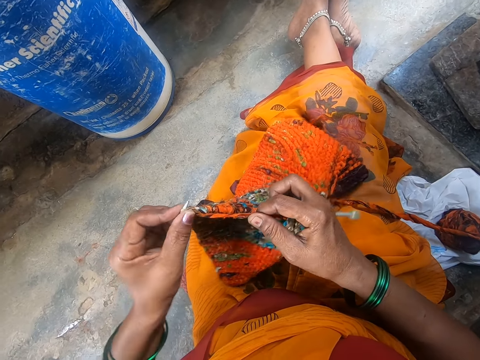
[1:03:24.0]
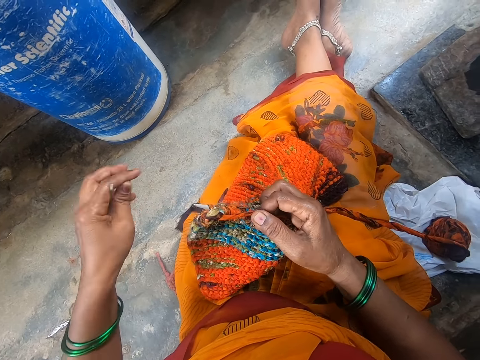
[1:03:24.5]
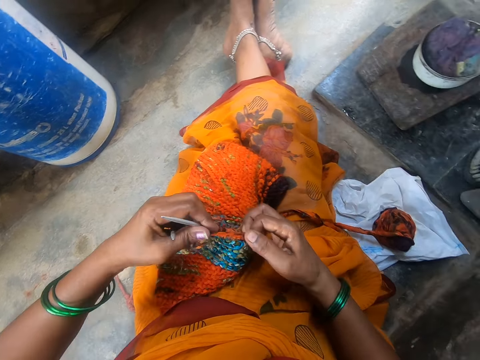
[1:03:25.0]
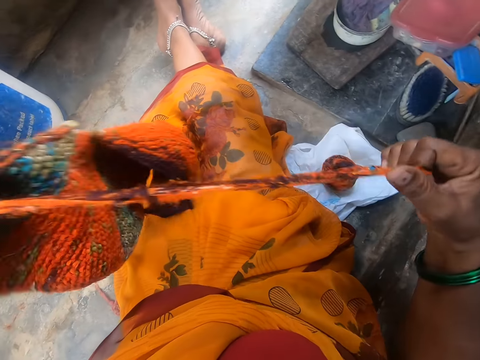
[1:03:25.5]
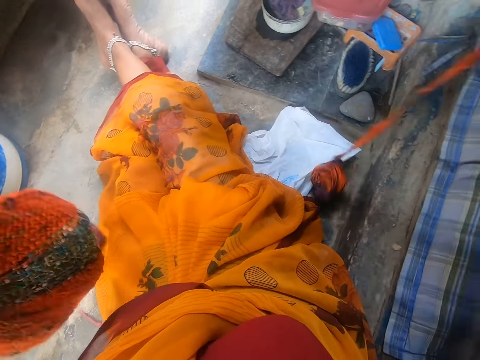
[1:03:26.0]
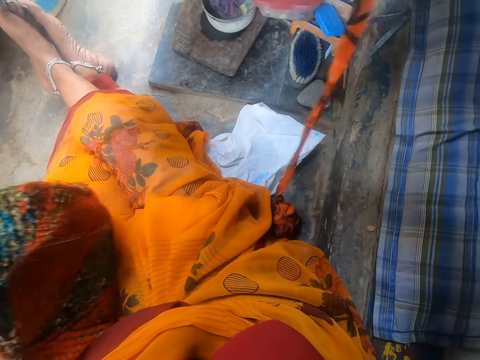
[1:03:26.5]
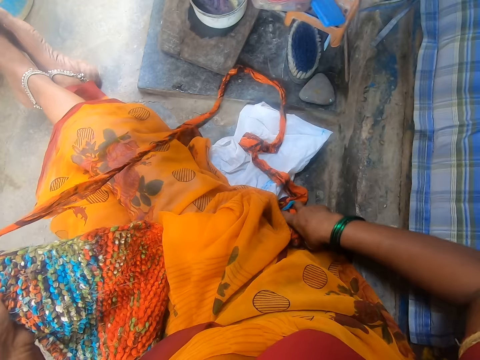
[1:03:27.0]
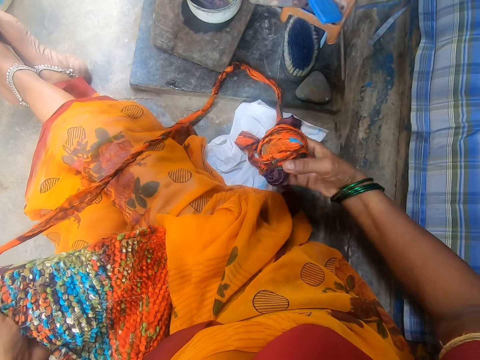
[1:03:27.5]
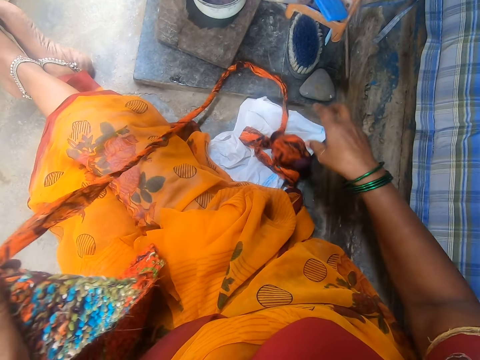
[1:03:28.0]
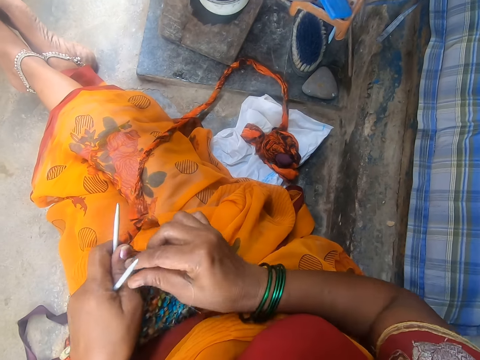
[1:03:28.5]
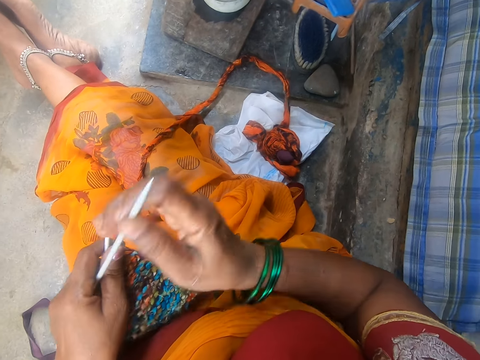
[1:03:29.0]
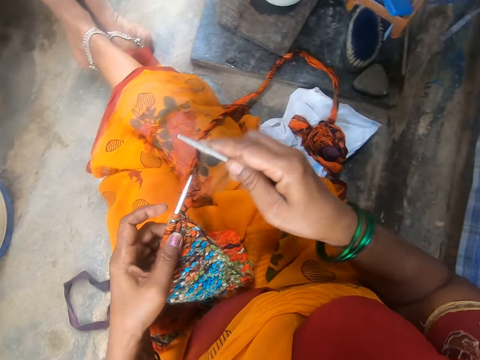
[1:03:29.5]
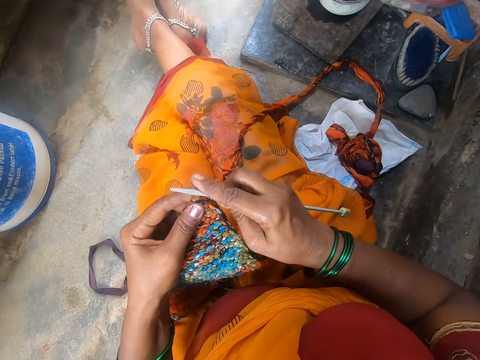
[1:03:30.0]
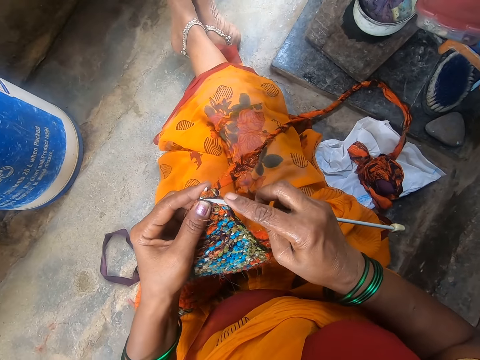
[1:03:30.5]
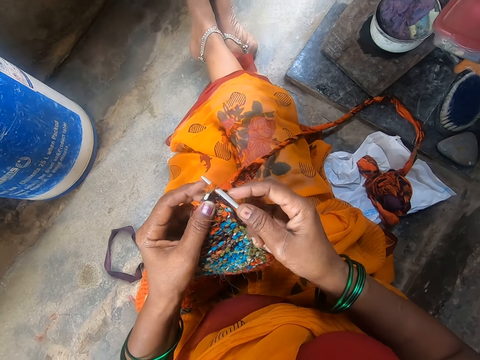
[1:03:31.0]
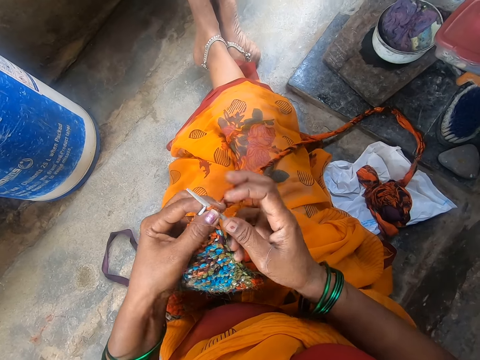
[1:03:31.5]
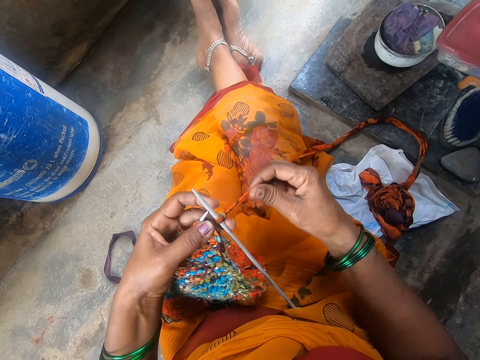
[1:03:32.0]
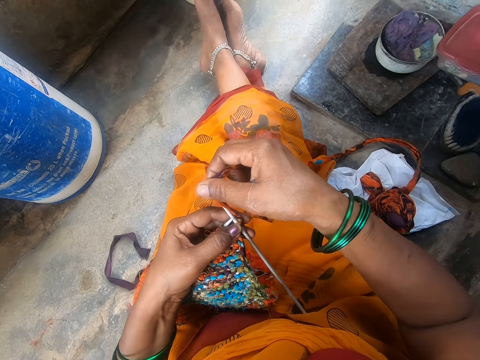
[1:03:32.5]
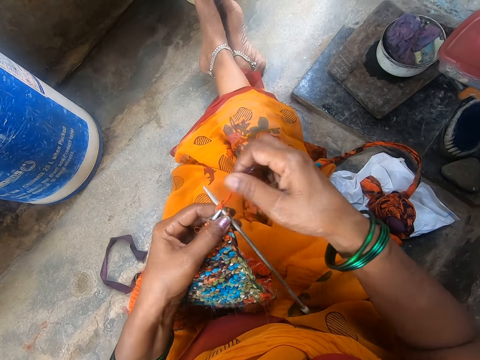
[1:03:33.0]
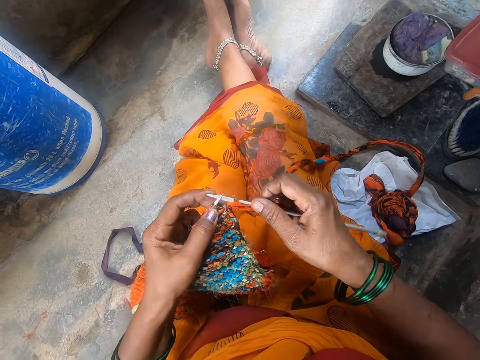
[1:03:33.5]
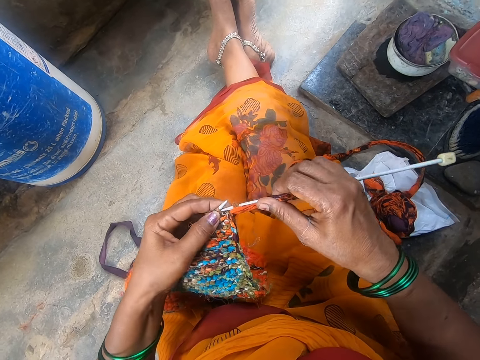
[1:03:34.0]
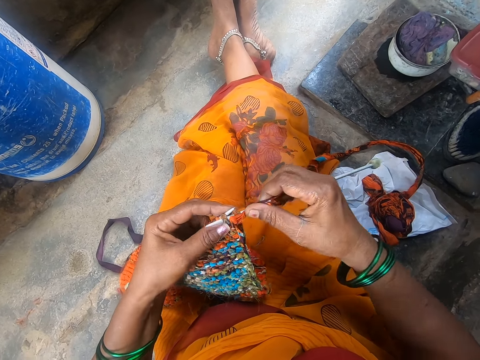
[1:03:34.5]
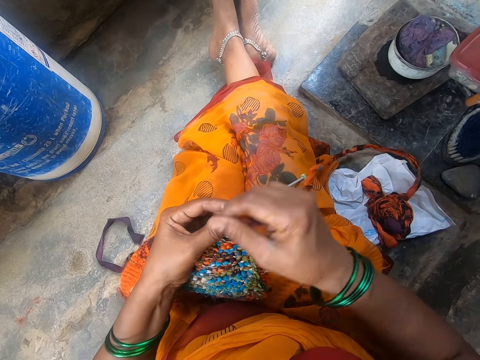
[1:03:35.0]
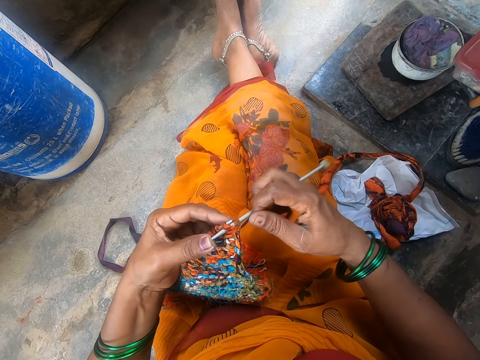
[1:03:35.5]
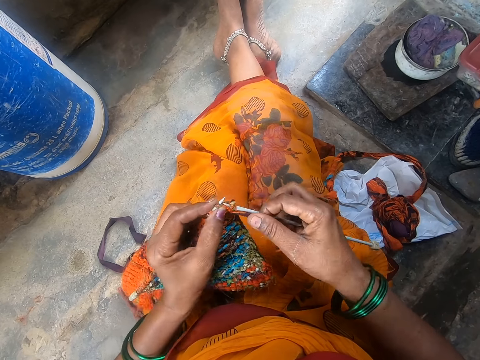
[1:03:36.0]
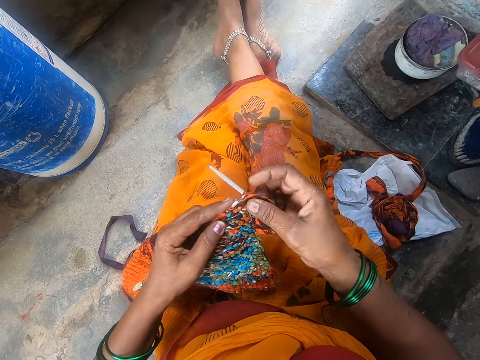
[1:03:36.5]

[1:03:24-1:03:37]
The camera wearer stretches a thread with a hand. They adjust wool. They pick up the thread. They check the wool. They place down the thread. They knit a cloth with a knitting needle.

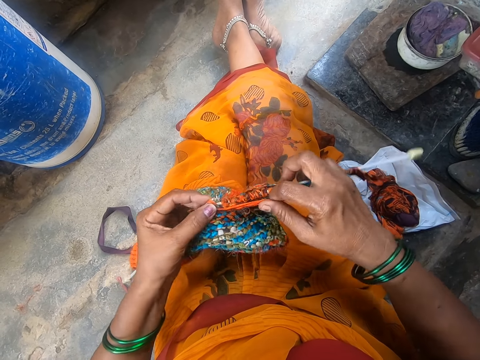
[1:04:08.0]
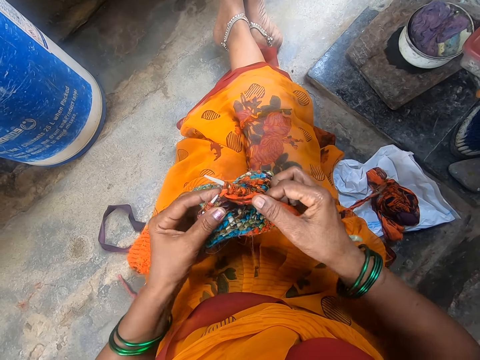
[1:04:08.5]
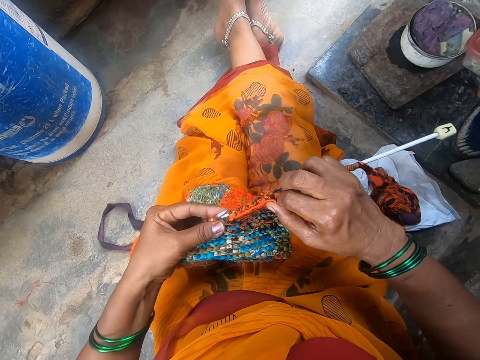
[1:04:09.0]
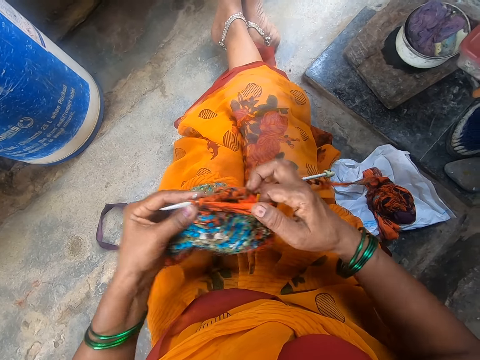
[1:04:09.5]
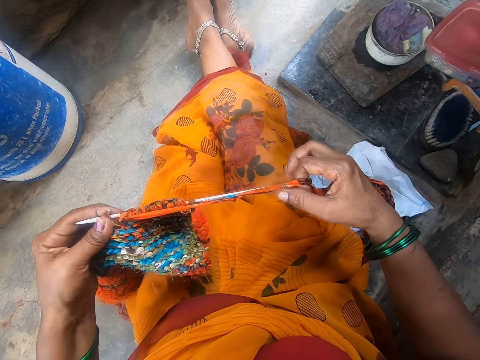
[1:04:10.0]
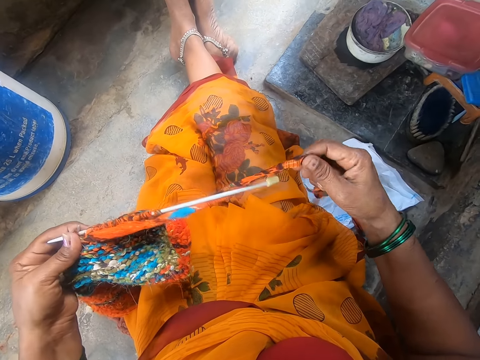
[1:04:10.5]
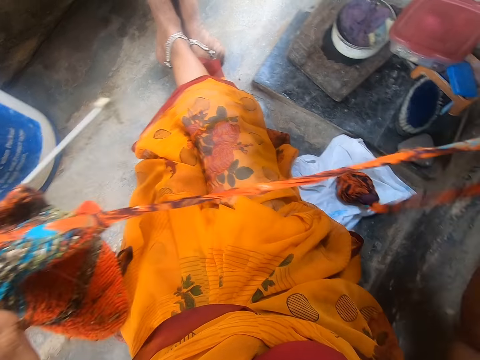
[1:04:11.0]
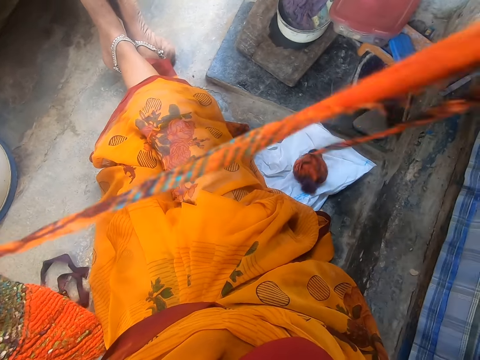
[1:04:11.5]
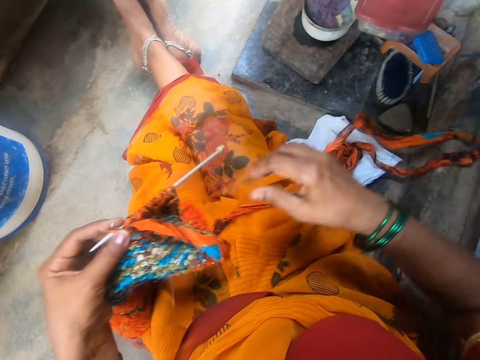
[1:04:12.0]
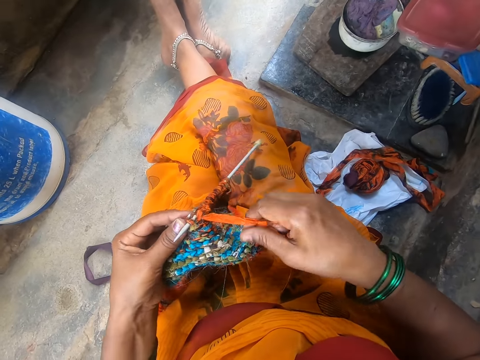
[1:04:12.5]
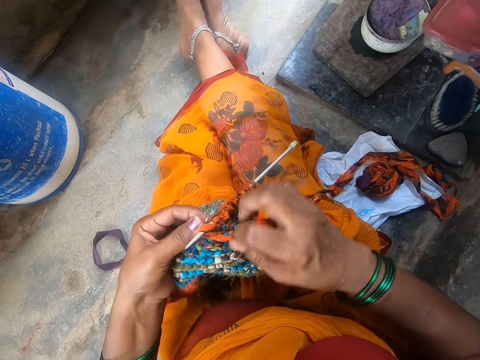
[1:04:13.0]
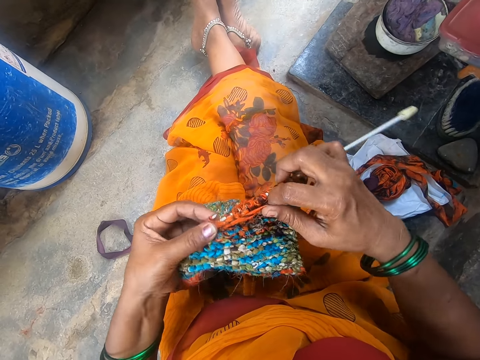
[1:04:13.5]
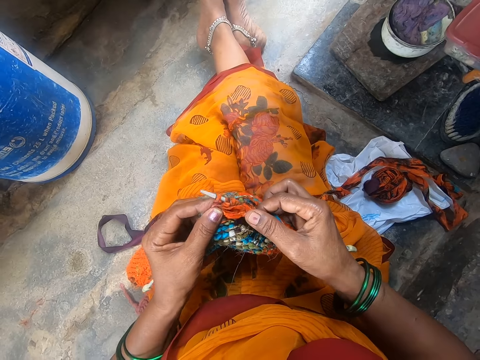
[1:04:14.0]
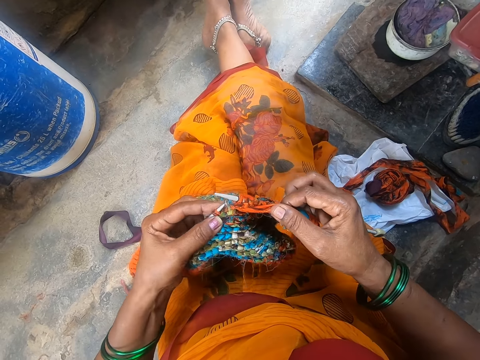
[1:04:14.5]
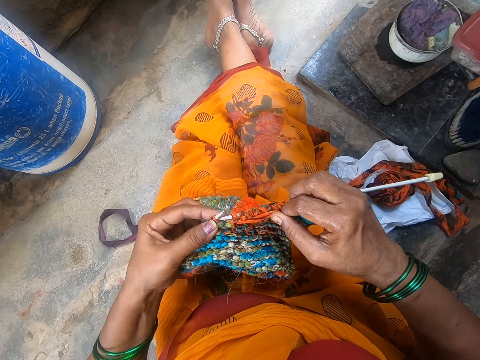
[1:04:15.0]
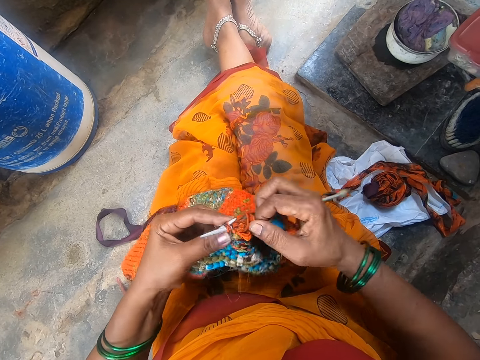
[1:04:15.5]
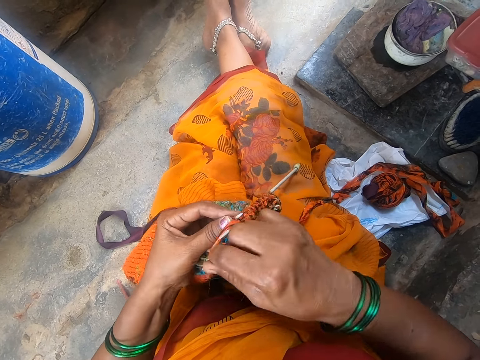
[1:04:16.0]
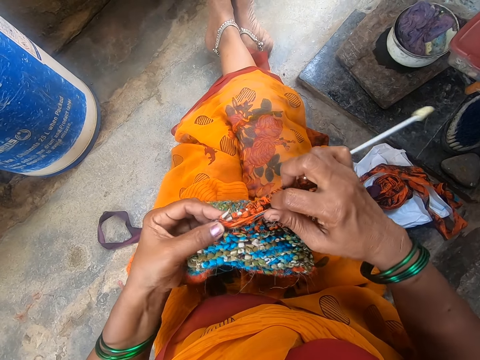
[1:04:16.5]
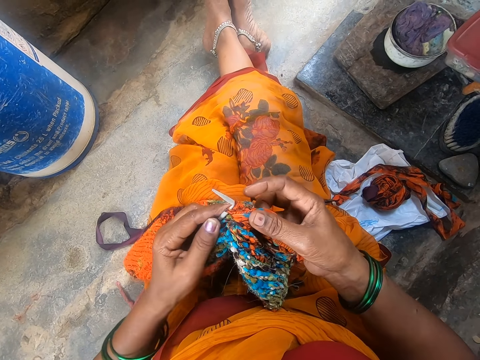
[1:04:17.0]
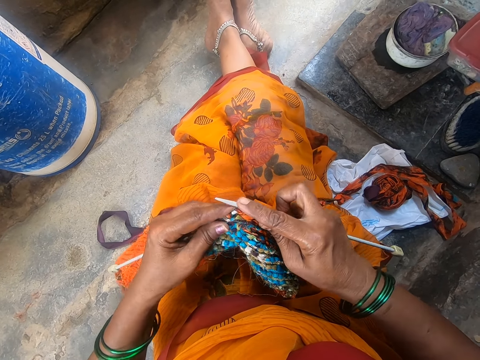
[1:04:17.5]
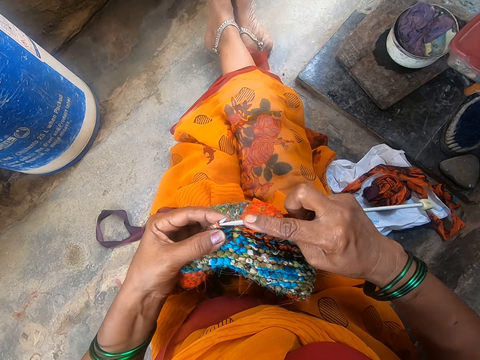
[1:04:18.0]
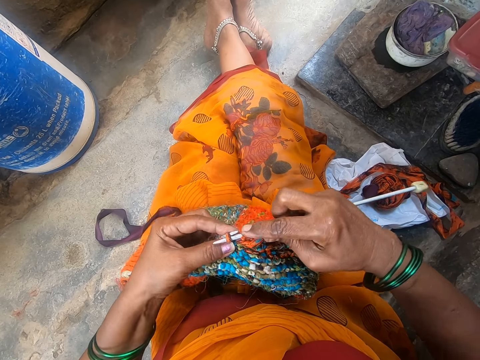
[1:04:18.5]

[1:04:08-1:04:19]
The camera wearer adjusts the yarn. They knit the cloth. They sew the fabric.

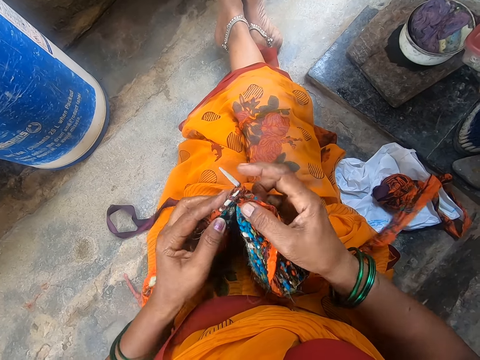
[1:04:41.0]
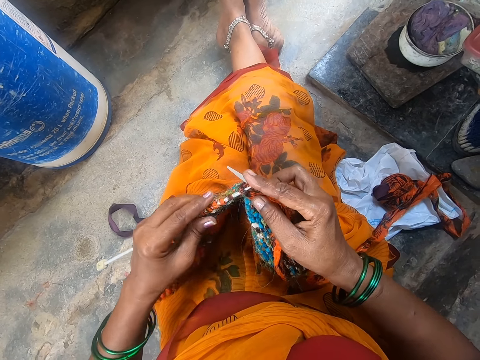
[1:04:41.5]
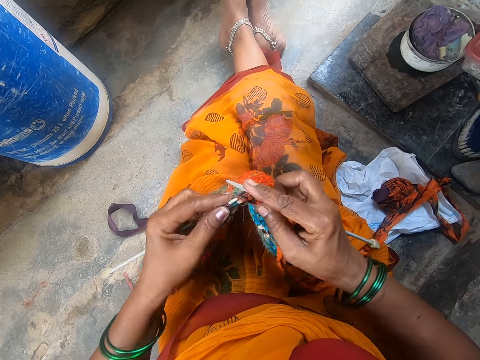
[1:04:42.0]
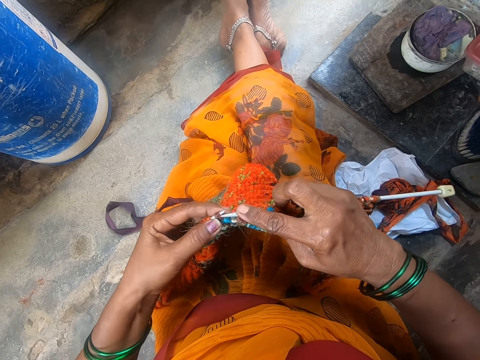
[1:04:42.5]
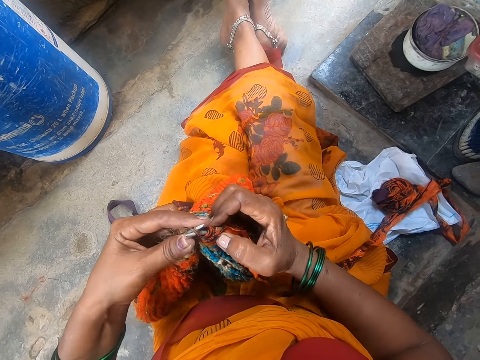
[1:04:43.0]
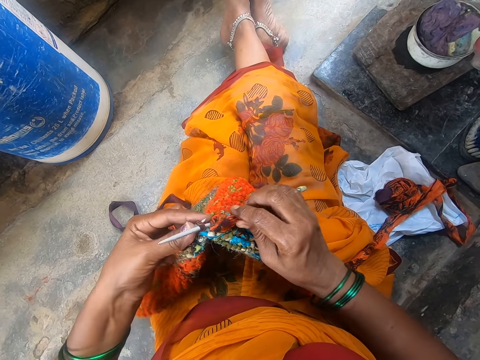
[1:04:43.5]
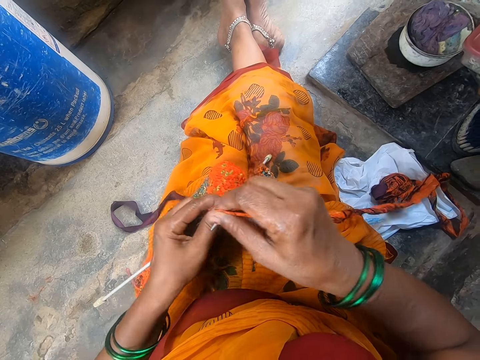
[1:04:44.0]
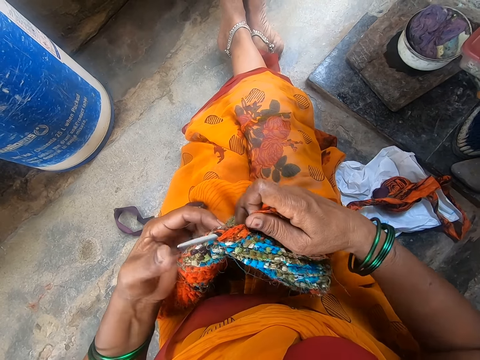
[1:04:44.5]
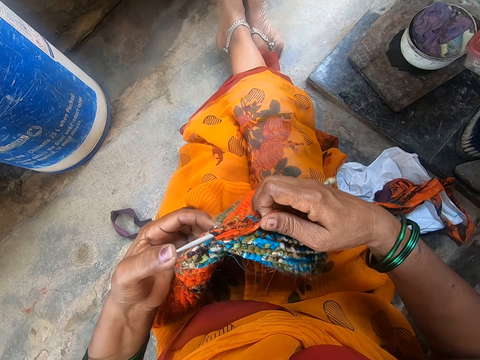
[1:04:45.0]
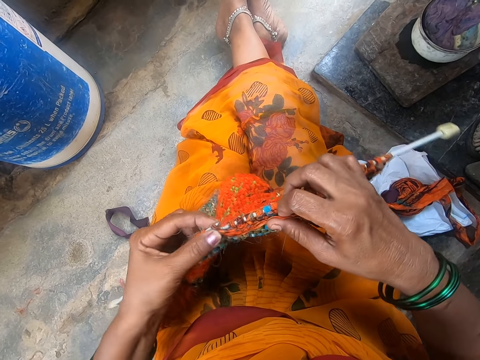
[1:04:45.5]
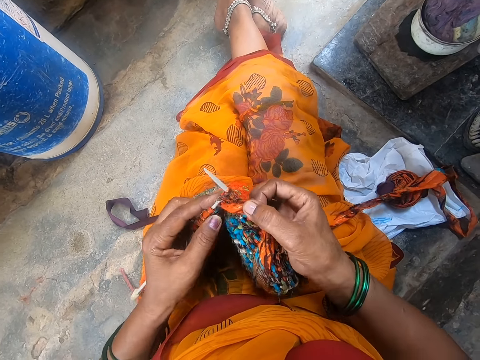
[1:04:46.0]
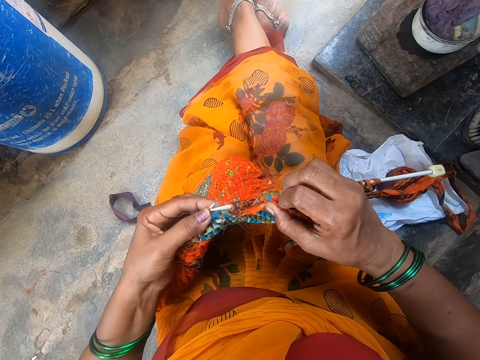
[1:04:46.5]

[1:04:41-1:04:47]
The camera wearer hits the needle on the right thigh.
